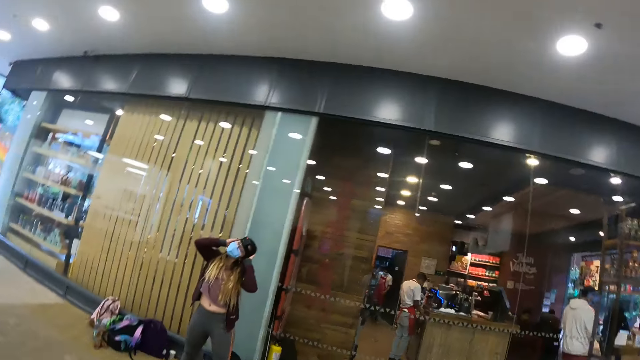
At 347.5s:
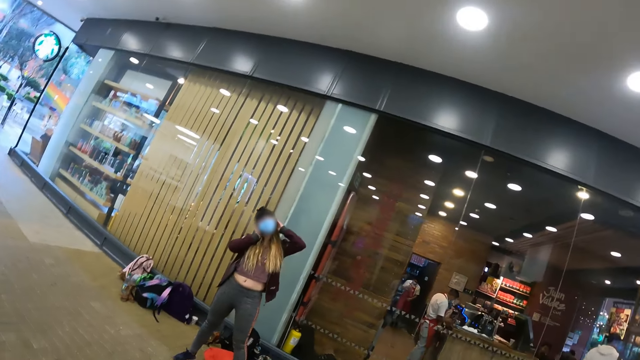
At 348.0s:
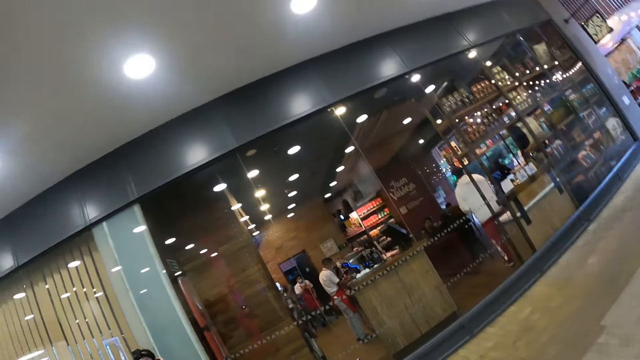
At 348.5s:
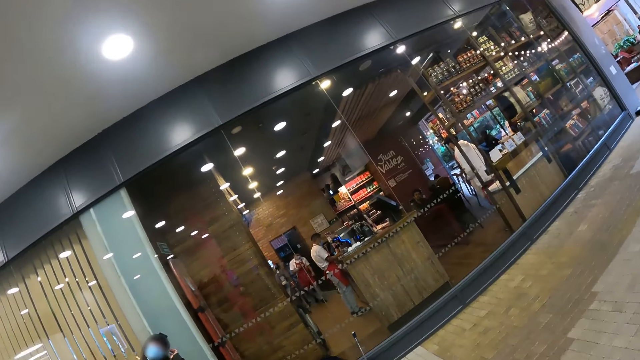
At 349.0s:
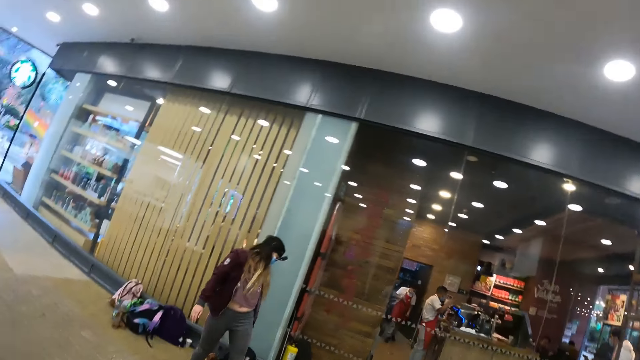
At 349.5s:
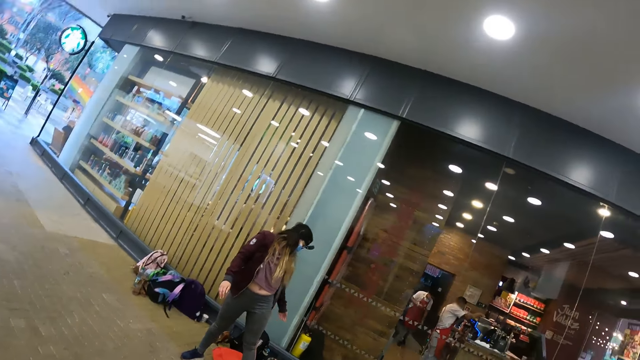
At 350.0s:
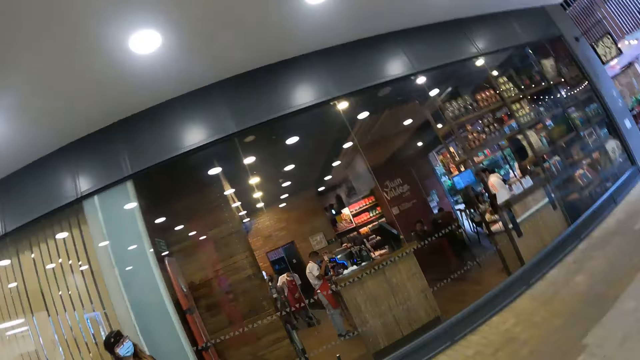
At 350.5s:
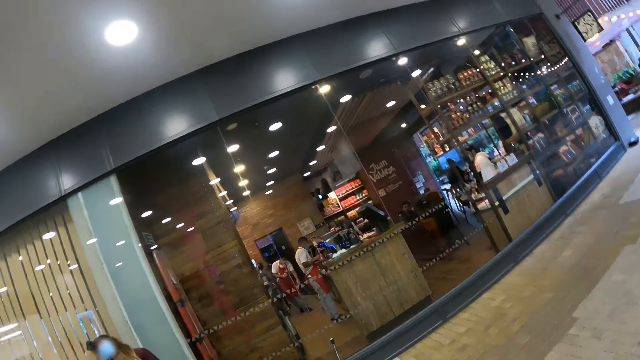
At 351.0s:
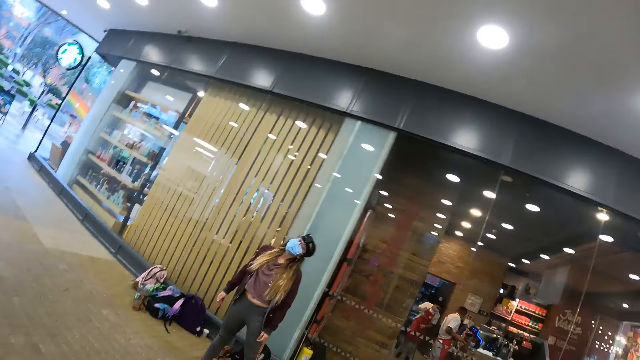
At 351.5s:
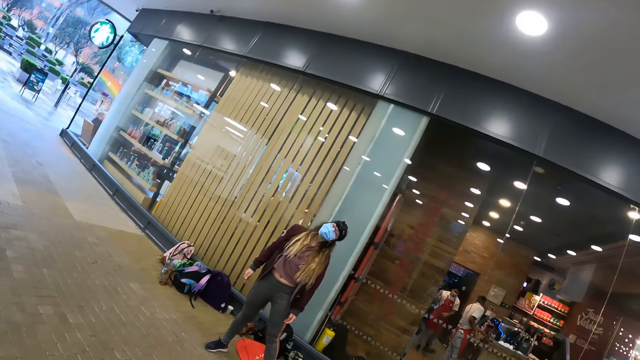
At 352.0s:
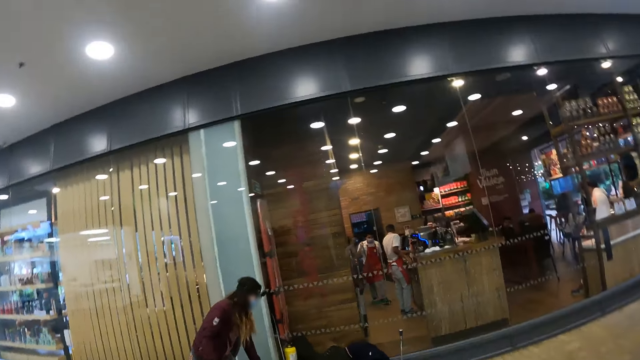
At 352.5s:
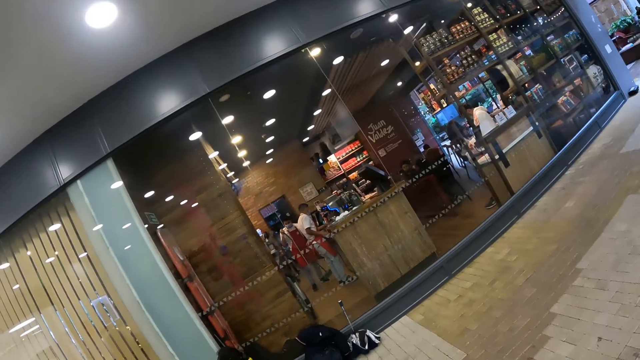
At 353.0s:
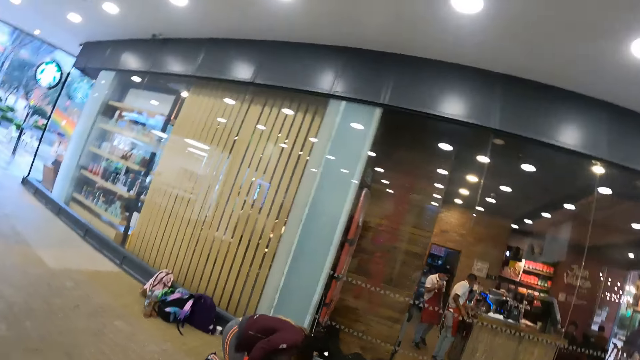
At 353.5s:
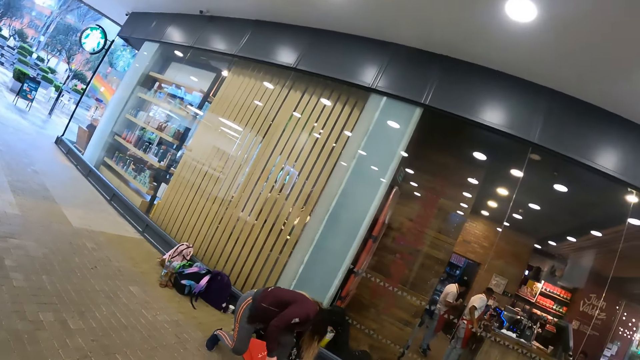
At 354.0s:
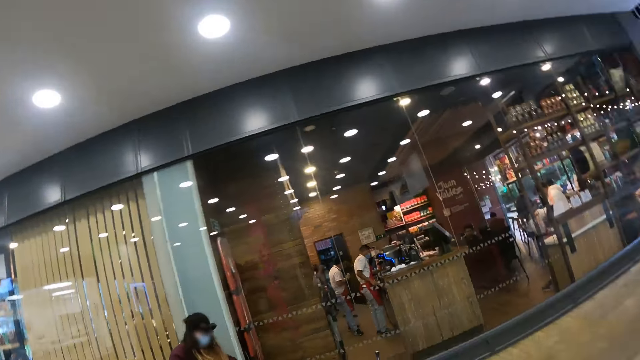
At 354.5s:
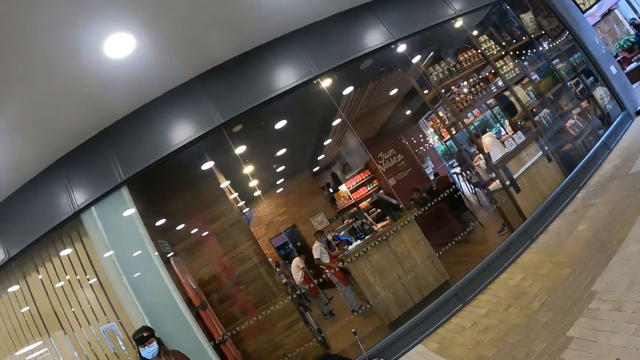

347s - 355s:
The camera wearer moves side to side.

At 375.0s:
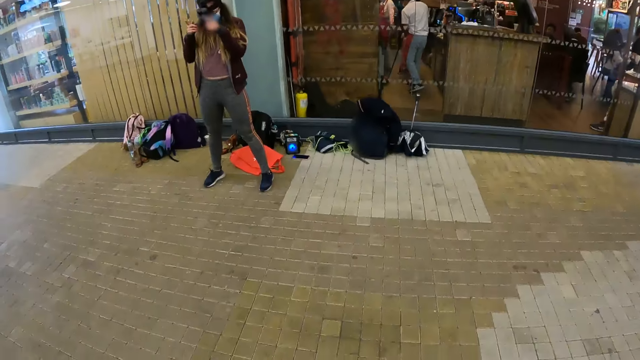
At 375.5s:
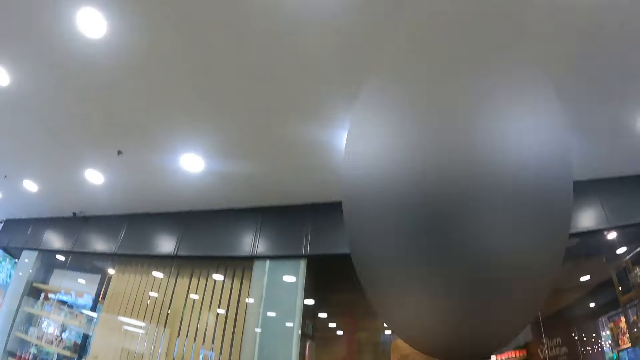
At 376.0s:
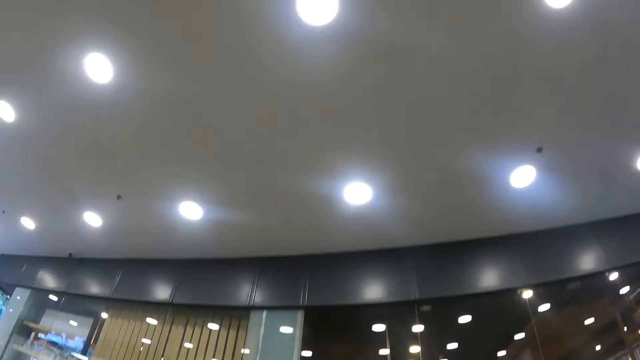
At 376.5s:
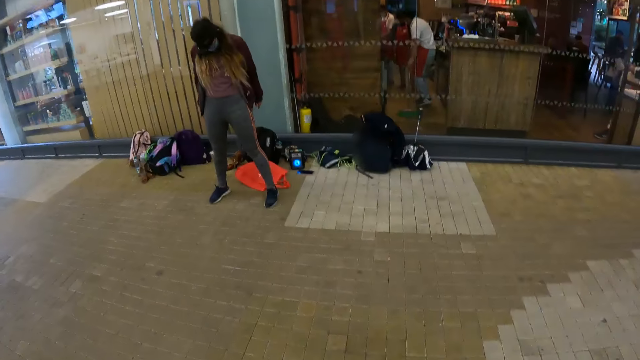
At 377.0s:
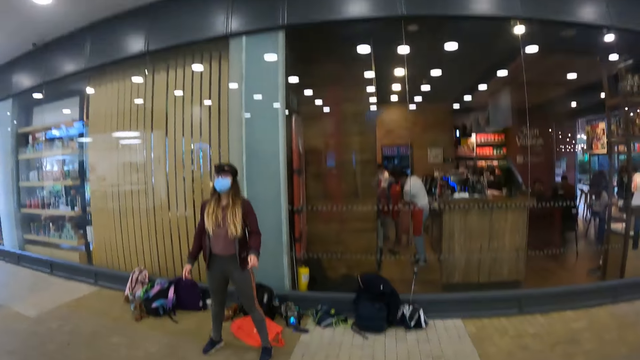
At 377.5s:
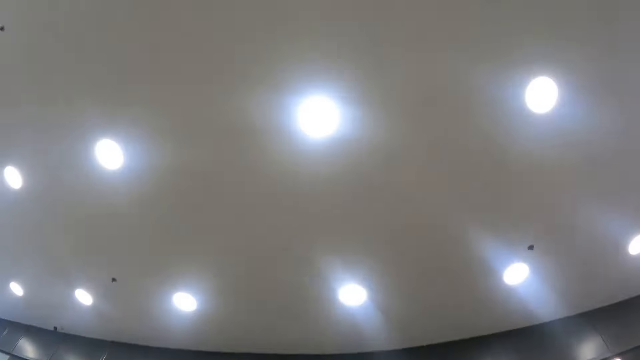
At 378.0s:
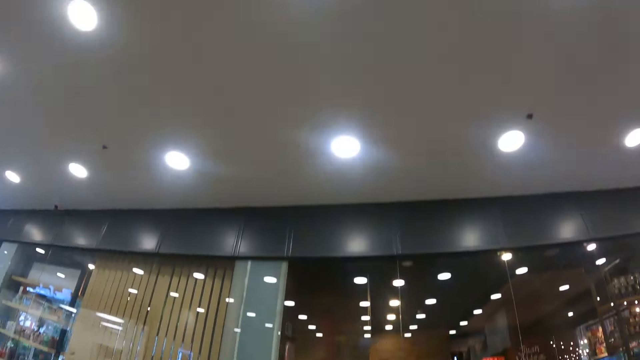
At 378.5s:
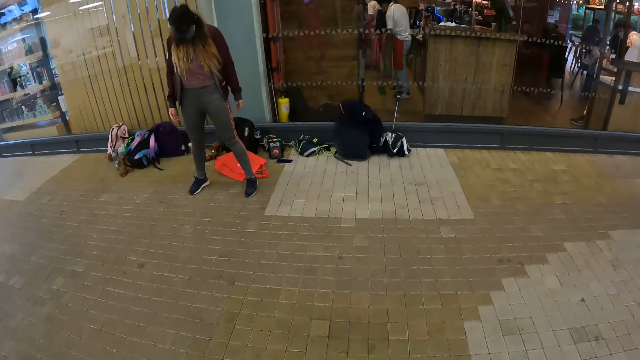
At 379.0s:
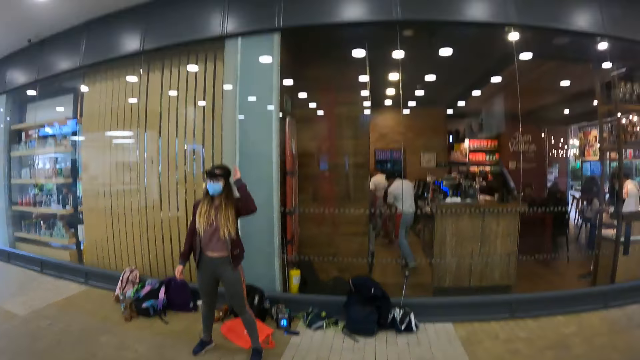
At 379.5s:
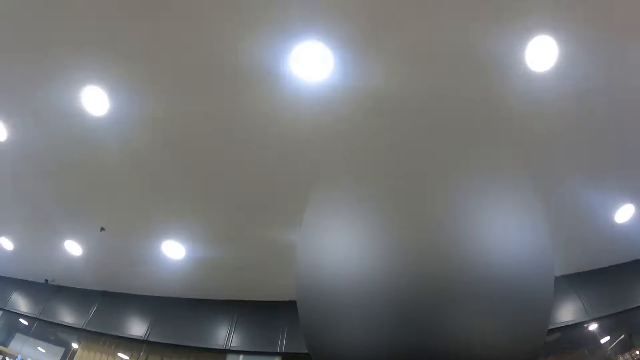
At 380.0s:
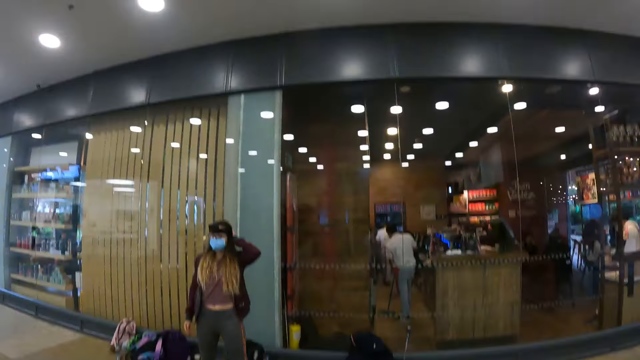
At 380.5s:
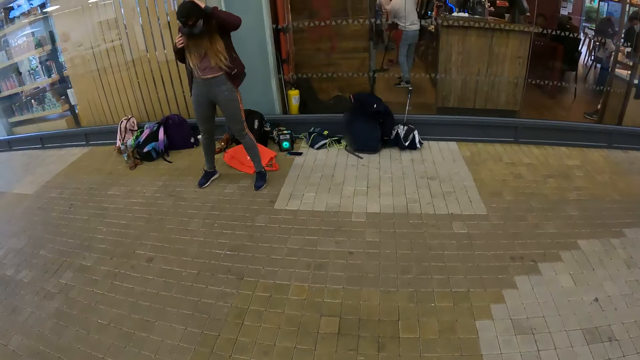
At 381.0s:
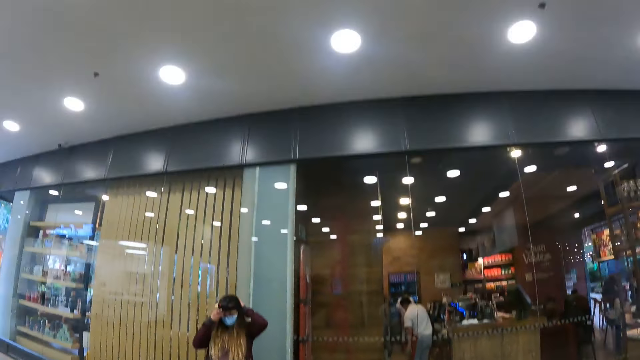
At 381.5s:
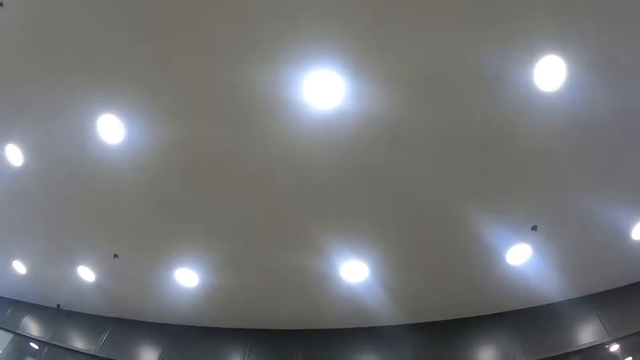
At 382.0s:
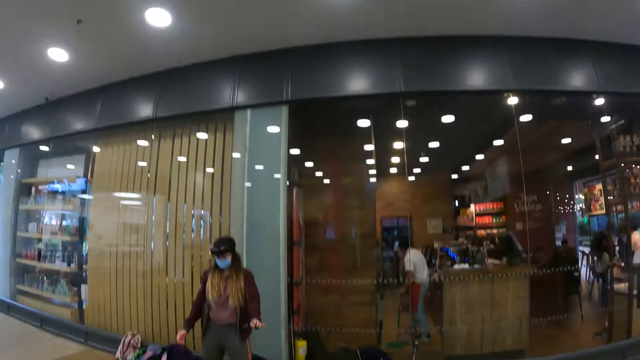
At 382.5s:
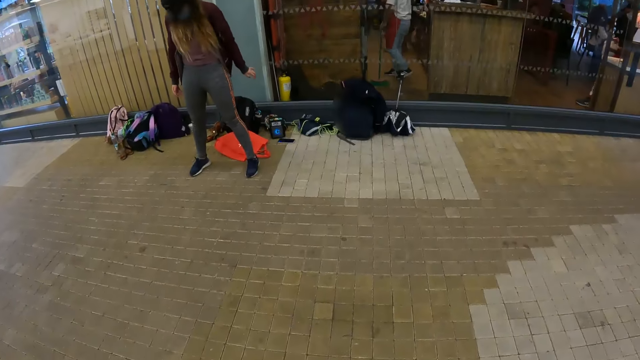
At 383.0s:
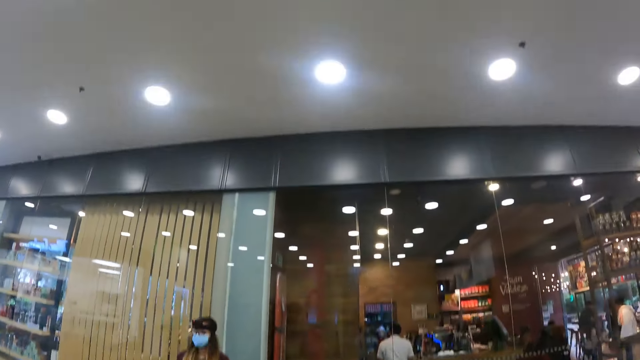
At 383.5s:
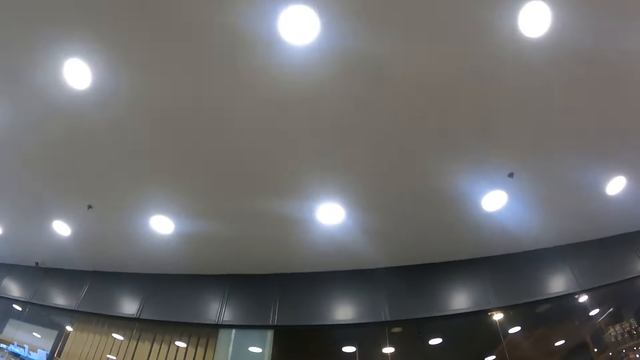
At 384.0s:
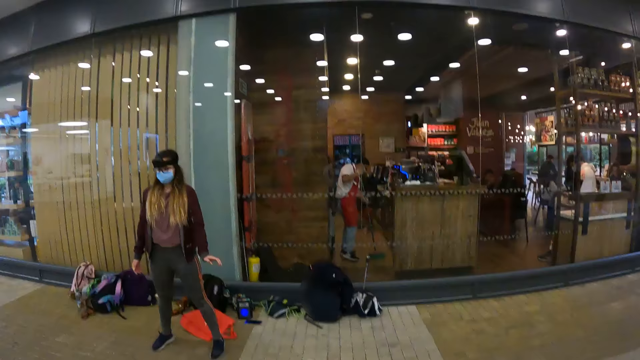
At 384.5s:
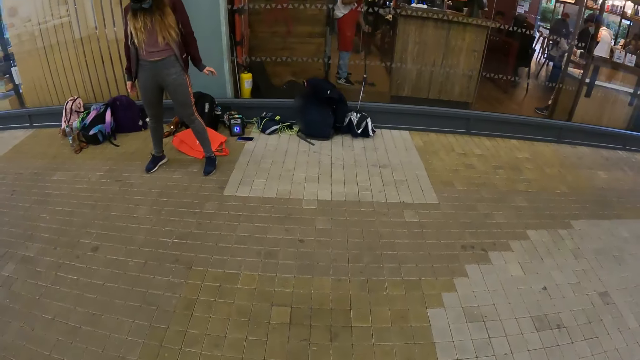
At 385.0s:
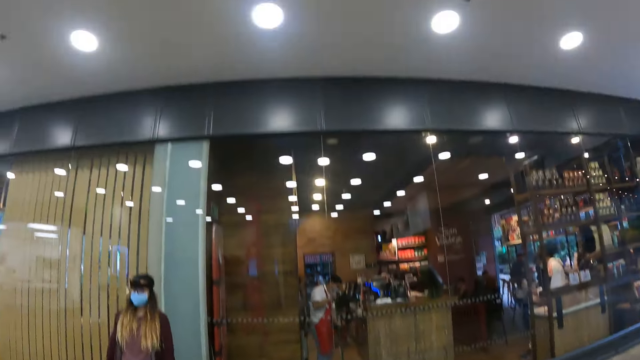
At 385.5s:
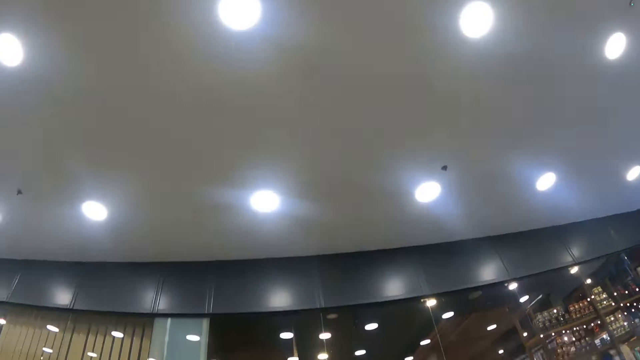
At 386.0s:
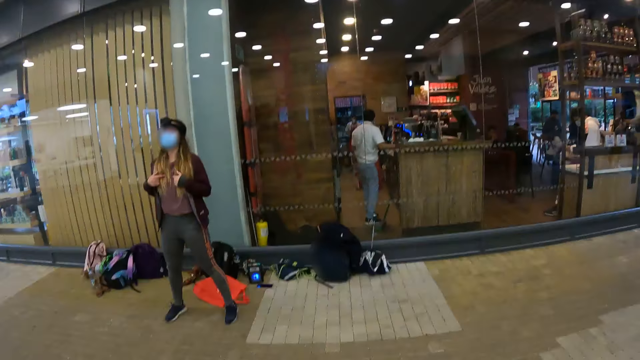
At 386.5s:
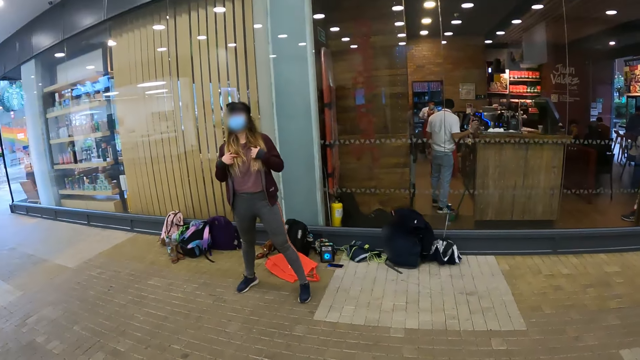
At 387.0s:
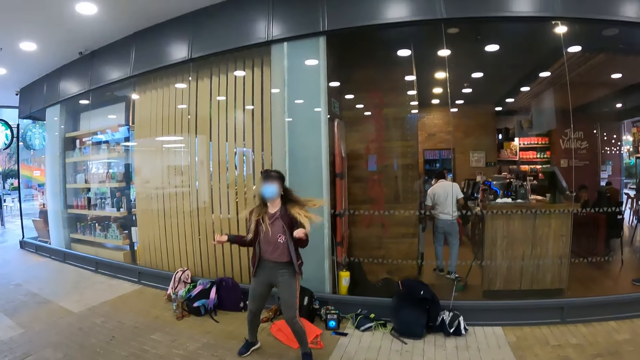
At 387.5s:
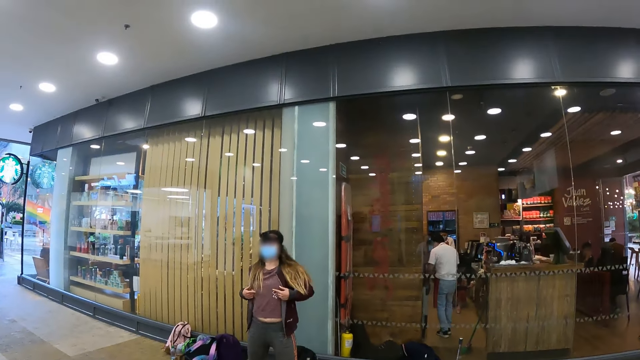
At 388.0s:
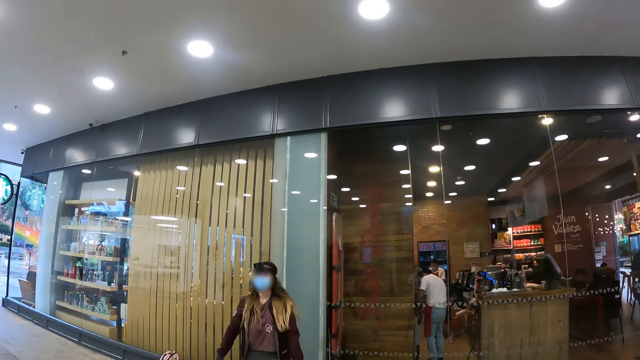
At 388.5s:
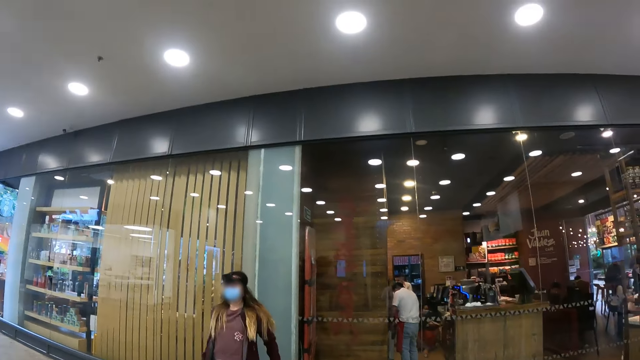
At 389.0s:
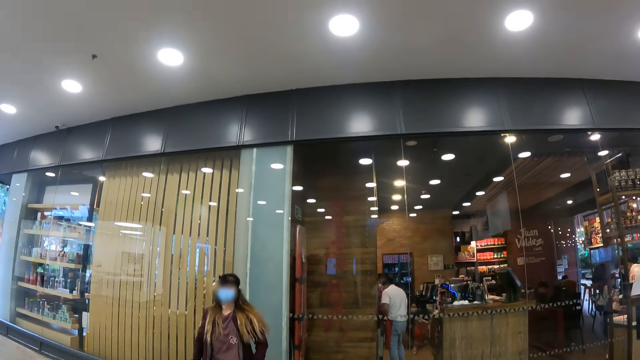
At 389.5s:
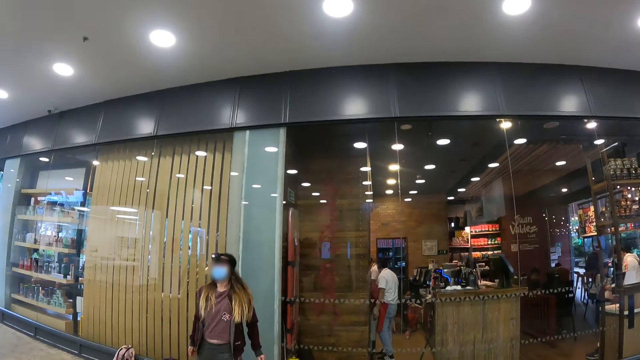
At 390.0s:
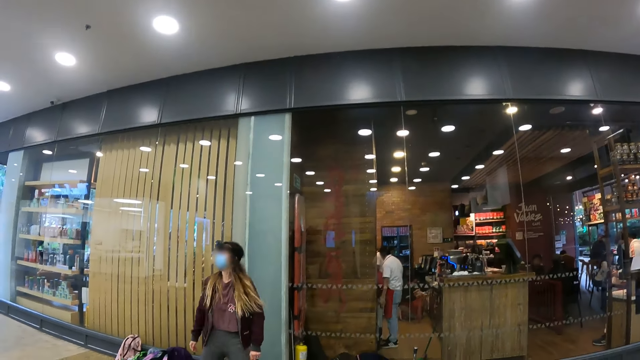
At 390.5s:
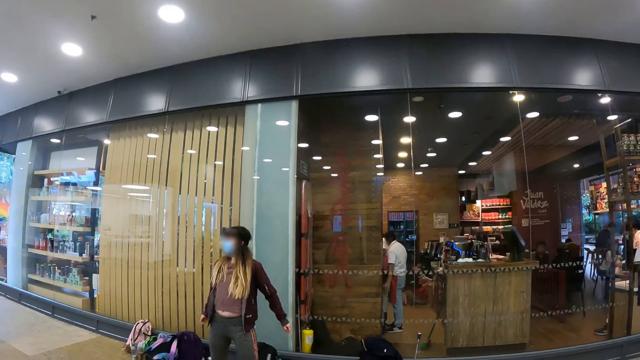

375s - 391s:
The camera wearer moves front and back.
